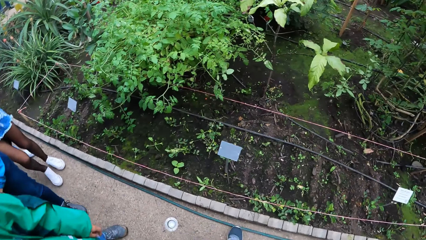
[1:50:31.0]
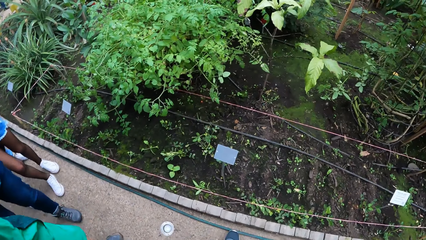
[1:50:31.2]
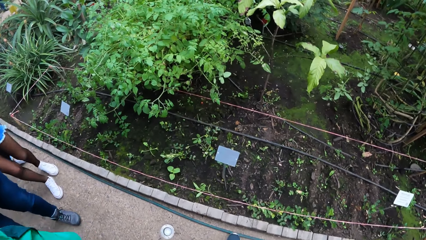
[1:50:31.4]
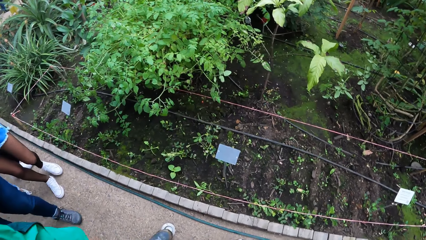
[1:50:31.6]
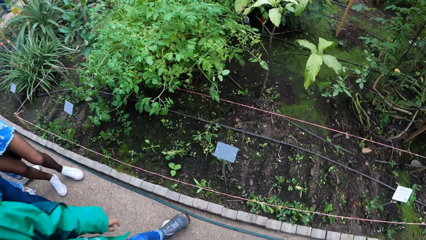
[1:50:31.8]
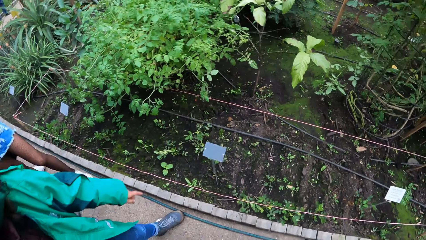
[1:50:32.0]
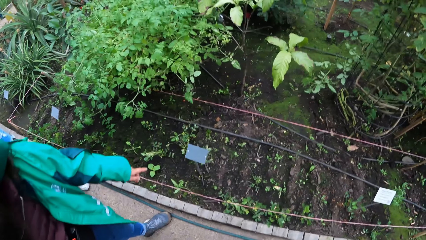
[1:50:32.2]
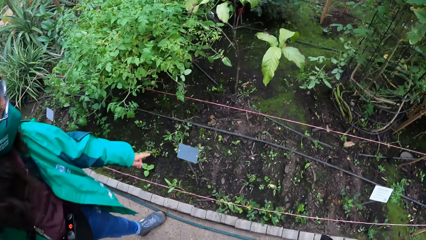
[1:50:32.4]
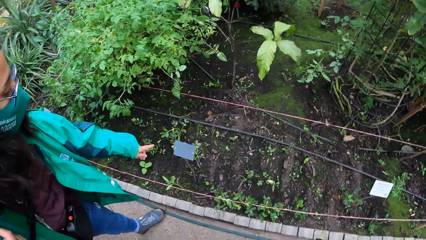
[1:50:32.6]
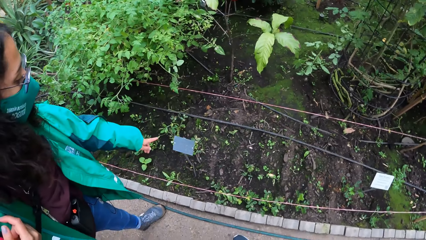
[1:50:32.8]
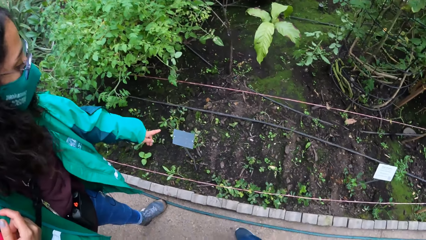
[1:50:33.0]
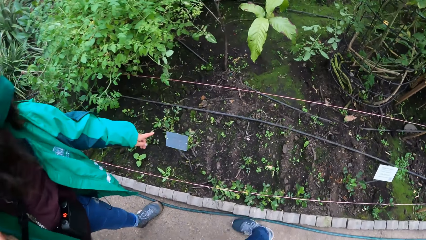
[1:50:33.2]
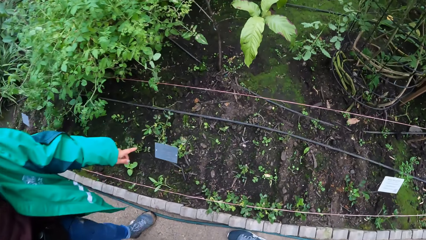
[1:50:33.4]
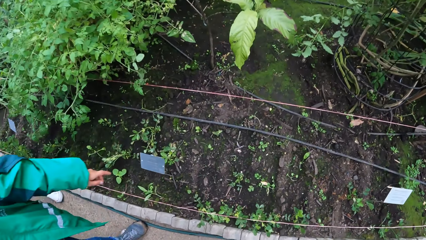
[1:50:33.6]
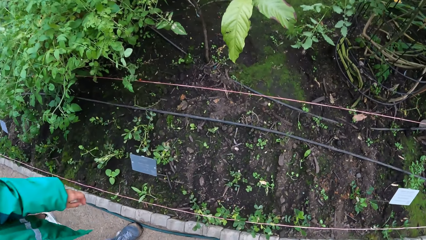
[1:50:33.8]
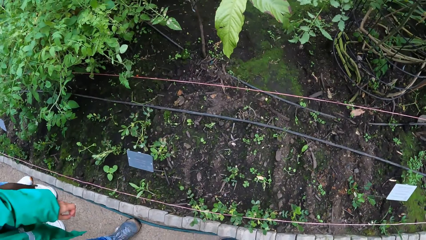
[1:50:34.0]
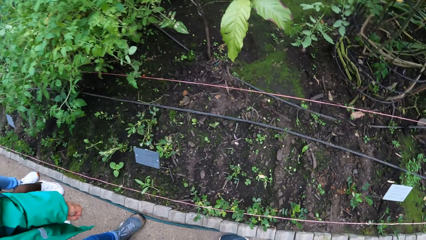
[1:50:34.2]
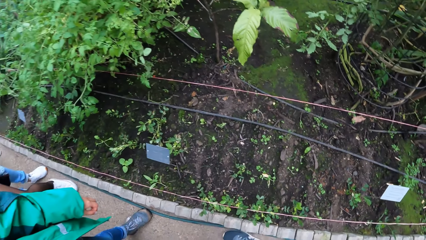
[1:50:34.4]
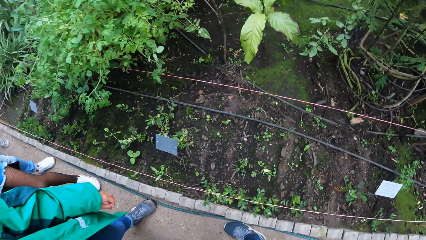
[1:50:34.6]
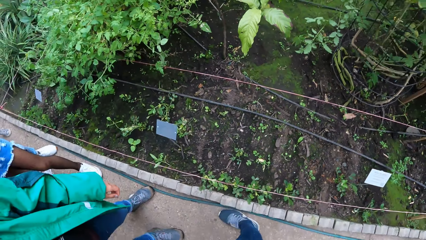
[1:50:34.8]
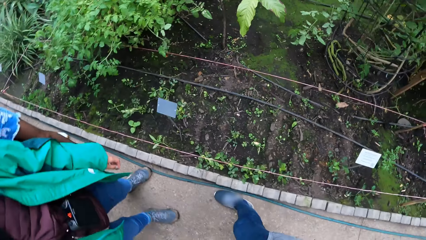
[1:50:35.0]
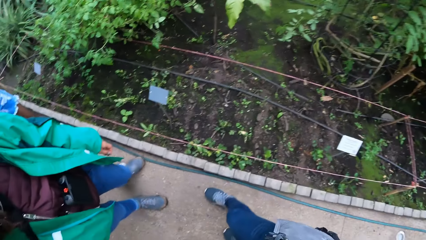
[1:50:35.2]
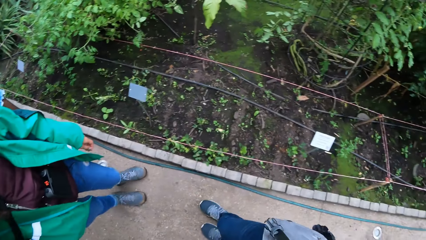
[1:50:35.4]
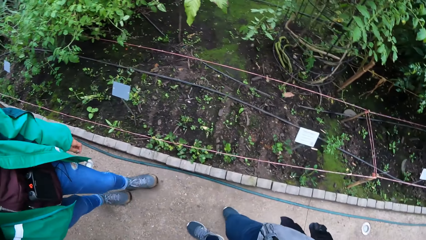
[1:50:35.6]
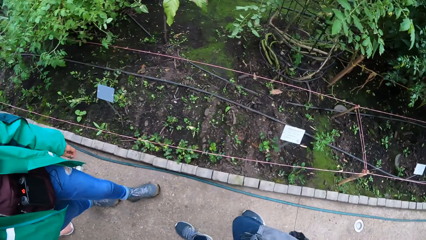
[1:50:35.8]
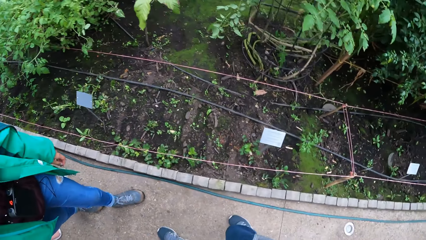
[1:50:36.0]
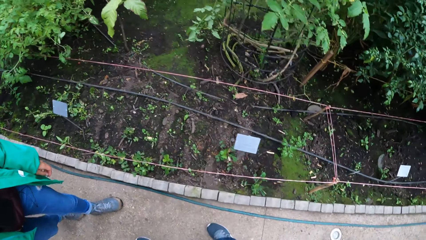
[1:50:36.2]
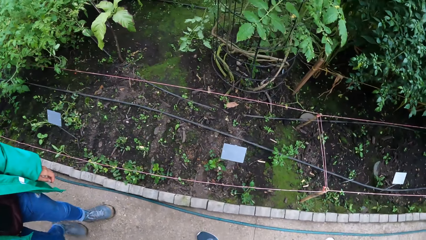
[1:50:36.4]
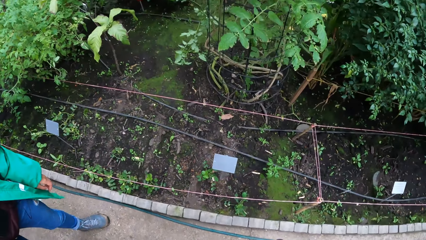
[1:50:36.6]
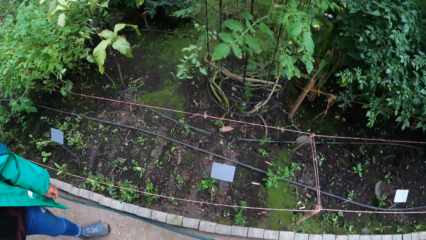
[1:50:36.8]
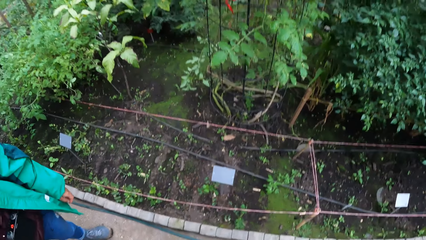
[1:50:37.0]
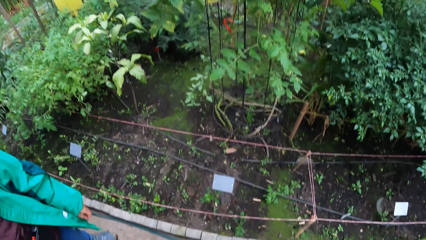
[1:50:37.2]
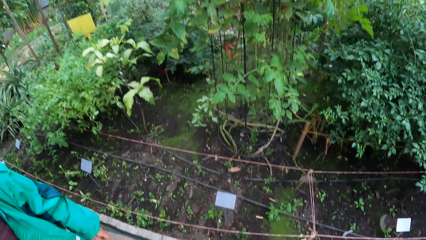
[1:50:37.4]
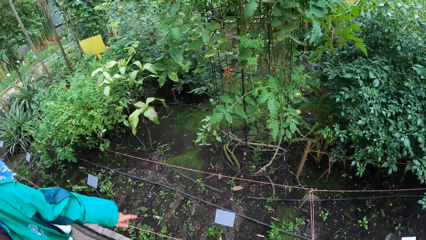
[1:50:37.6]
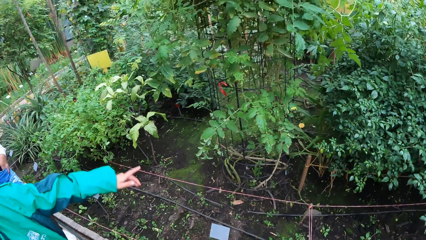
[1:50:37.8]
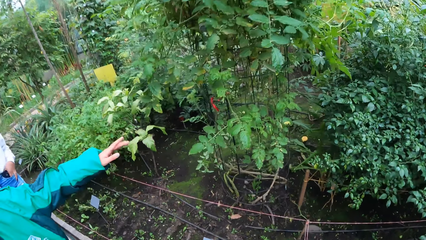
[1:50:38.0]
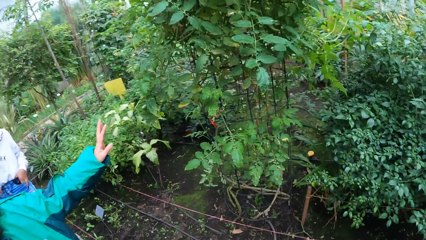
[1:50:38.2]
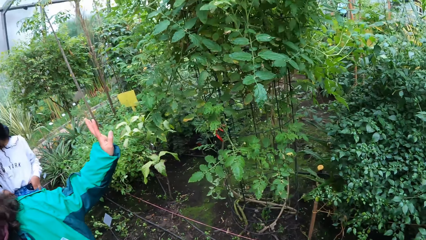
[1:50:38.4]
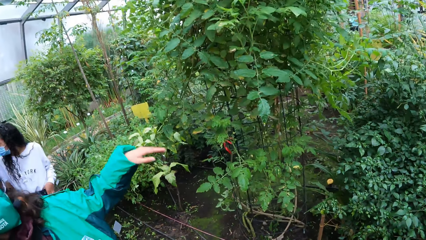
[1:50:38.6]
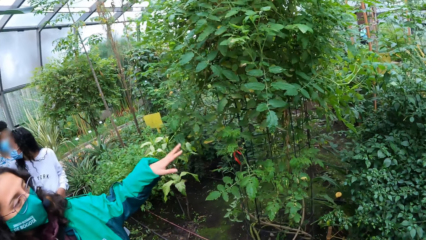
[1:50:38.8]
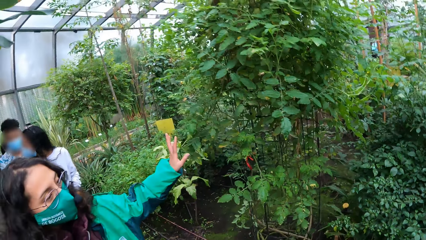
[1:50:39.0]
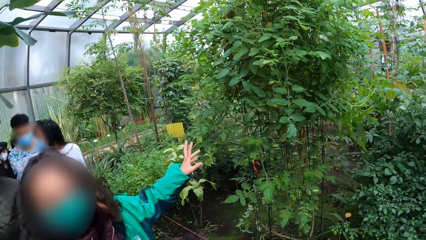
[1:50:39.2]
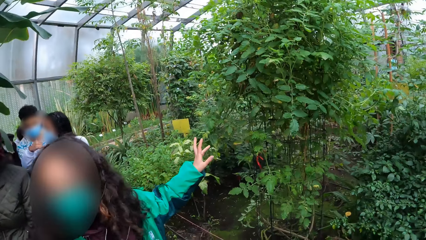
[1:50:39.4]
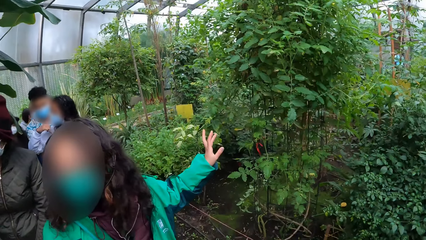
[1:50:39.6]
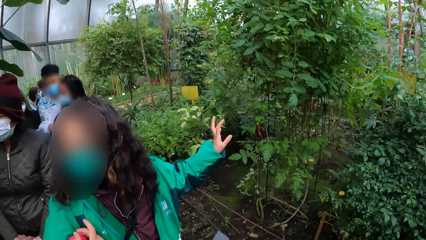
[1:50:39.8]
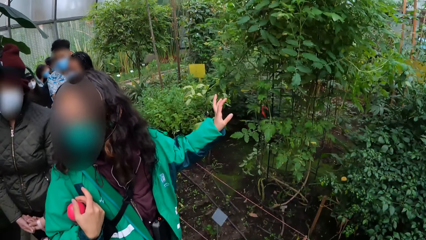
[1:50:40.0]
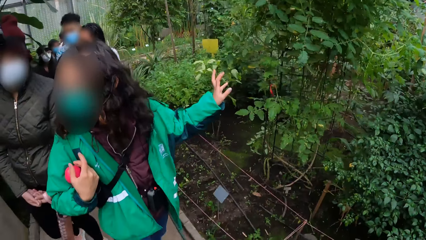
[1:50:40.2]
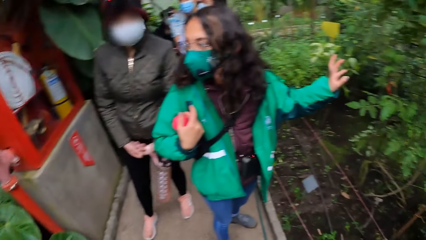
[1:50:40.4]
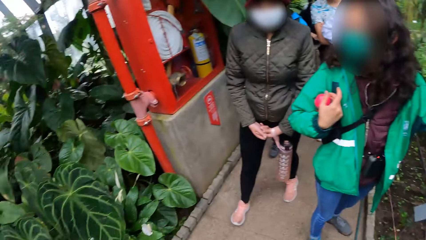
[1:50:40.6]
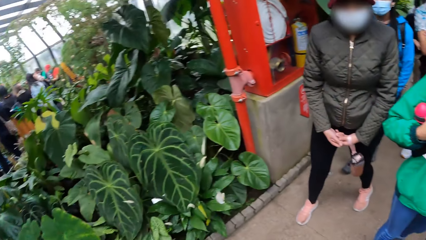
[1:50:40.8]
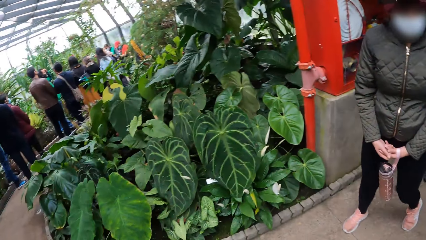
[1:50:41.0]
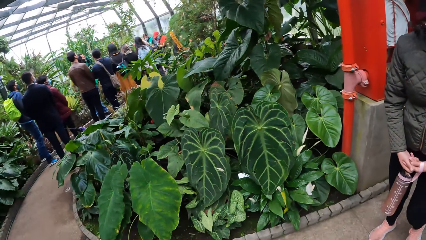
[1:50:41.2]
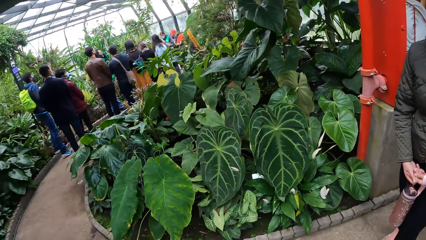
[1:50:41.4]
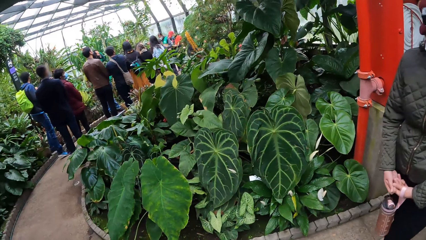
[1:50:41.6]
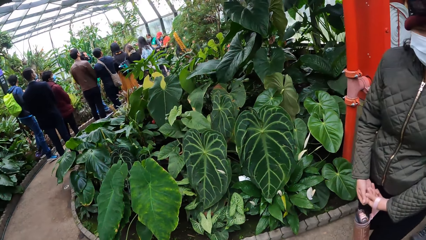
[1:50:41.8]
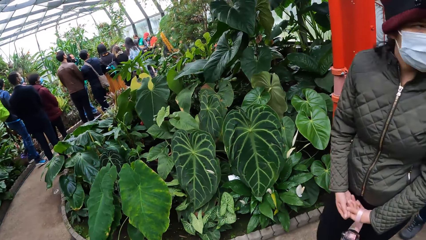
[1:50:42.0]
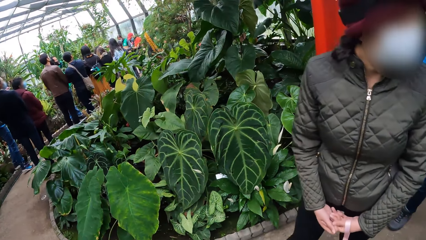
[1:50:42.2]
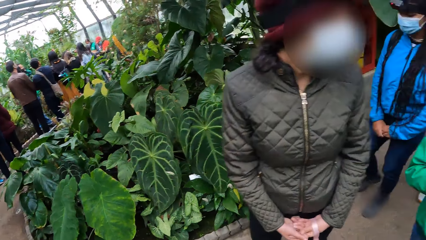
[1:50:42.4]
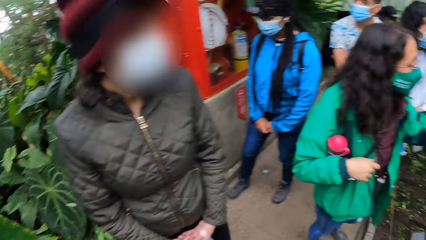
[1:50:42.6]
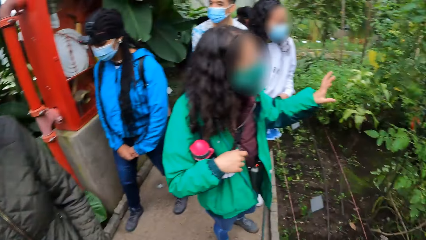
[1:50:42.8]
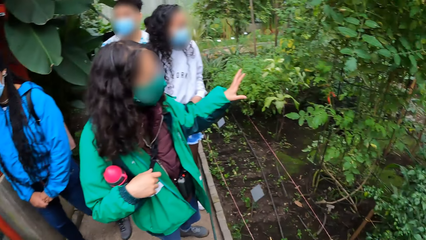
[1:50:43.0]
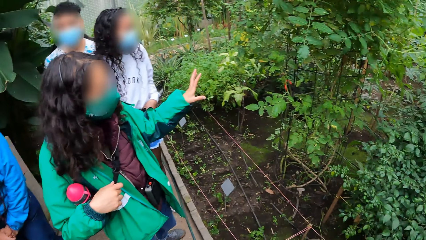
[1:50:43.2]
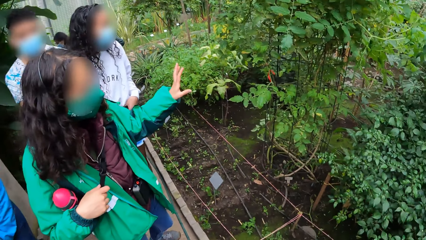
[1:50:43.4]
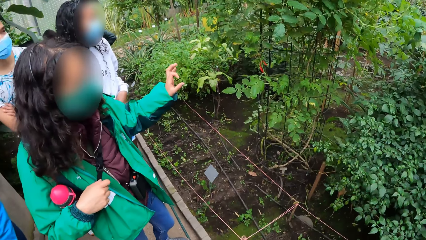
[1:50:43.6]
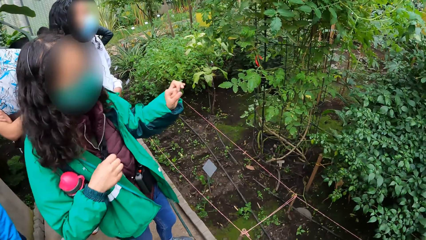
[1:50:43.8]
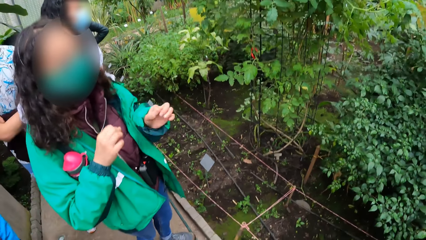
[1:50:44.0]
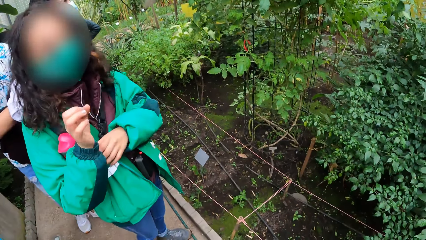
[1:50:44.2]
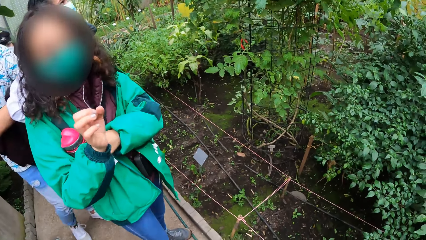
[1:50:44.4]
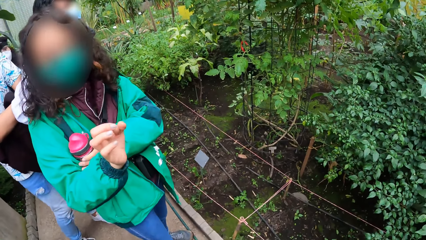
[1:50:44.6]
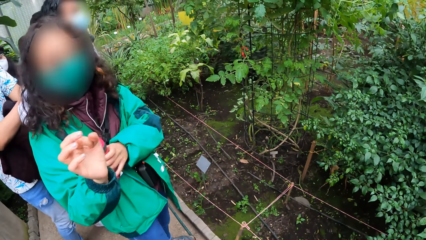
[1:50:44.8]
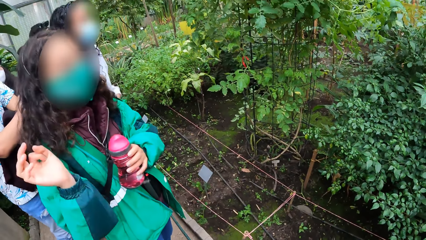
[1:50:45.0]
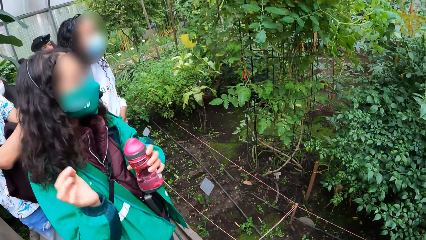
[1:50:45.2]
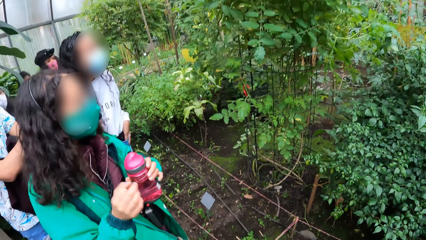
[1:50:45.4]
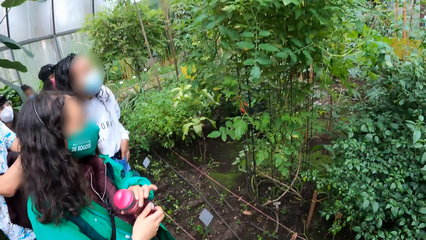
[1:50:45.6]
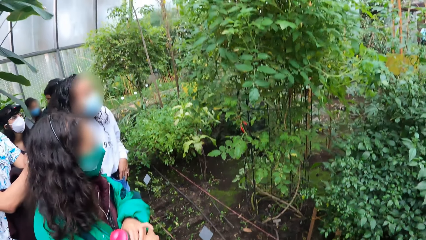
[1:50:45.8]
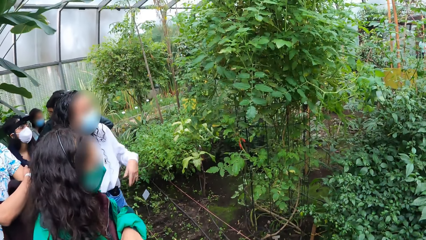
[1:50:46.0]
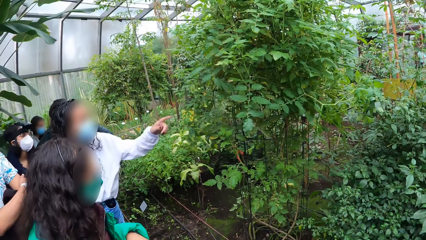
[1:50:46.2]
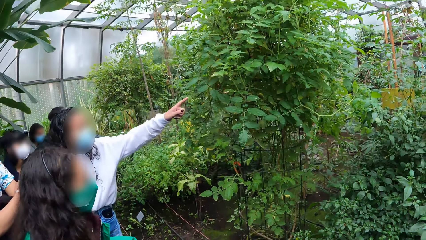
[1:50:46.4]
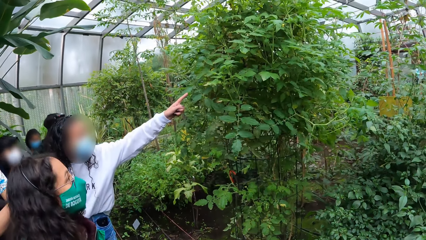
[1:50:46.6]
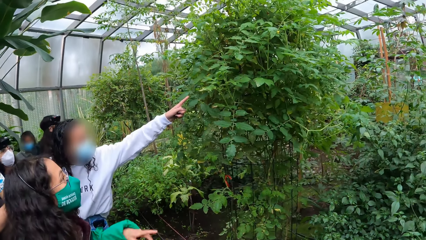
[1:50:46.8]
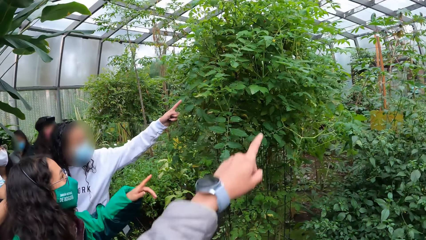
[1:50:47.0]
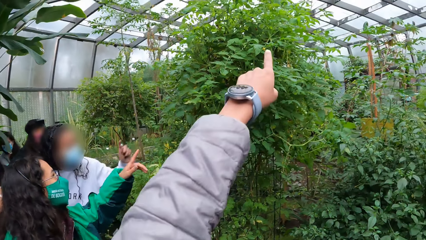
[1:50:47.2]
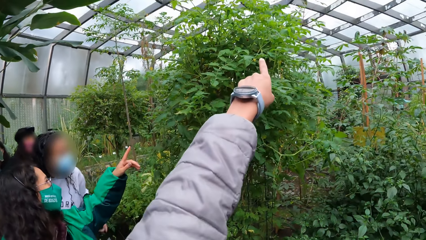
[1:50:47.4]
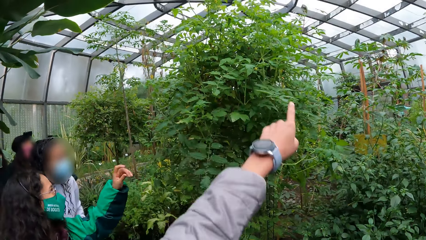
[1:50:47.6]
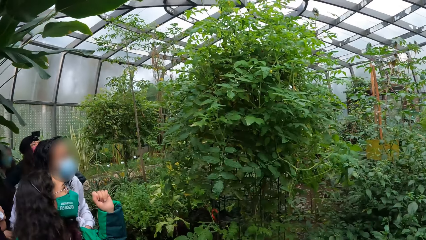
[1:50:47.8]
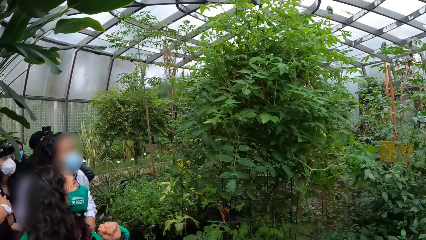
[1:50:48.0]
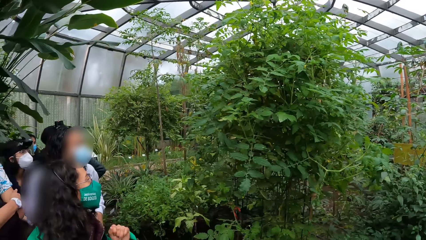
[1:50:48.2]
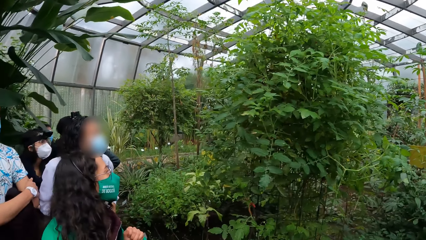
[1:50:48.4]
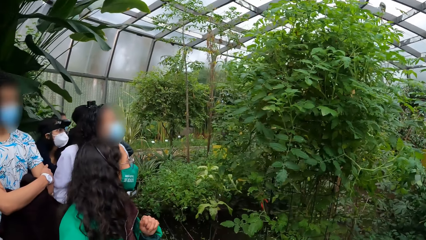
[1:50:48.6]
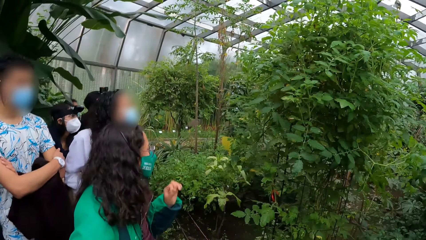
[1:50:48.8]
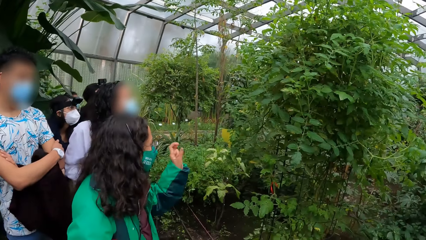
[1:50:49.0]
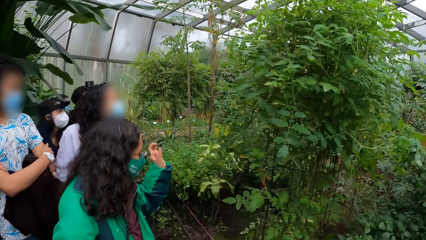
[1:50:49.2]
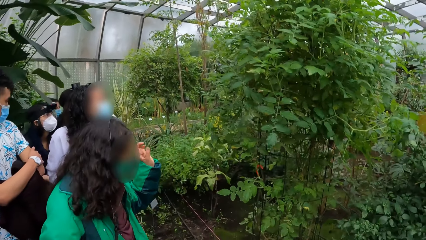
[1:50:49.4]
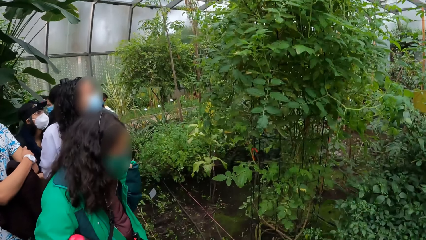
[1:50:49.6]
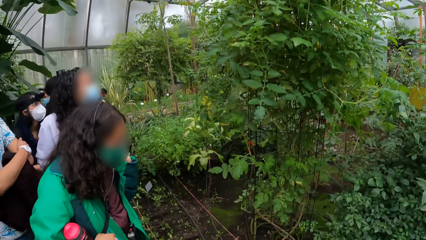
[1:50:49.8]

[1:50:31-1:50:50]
A woman points at a plant with her left hand. The woman converses with the camera wearer. The camera wearer walks backwards. The woman gesticulates with her left hand. The woman converses. The camera wearer turns left. She turns right. The woman converses. The woman grabs a water bottle with her left hand. The camera wearer points at the plant with her left hand.
